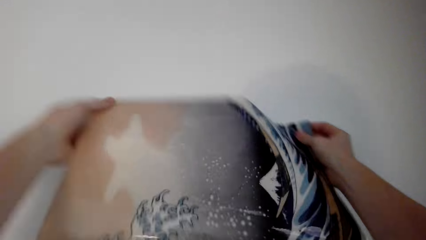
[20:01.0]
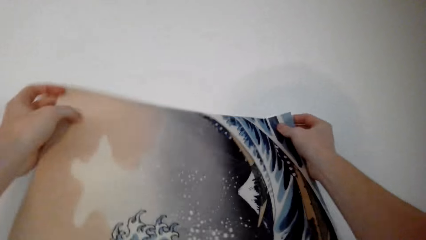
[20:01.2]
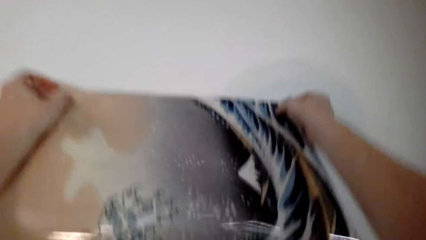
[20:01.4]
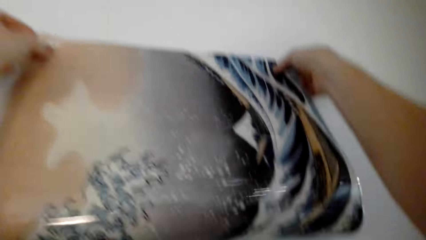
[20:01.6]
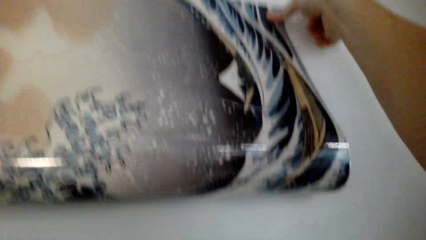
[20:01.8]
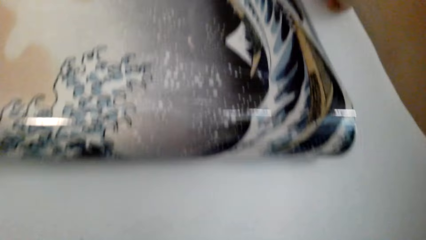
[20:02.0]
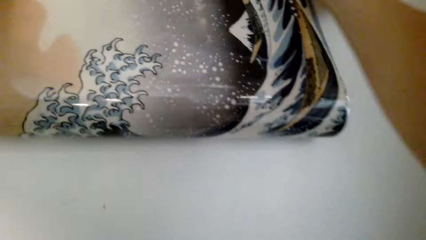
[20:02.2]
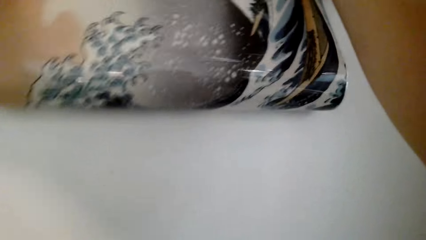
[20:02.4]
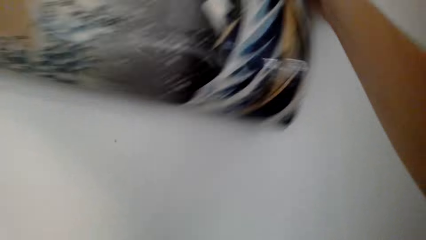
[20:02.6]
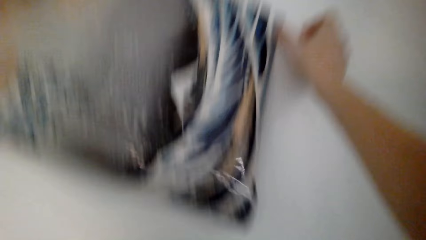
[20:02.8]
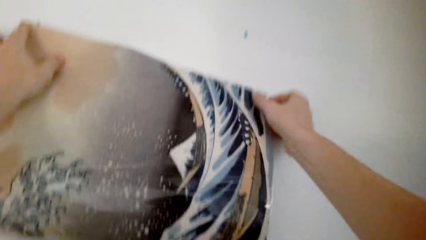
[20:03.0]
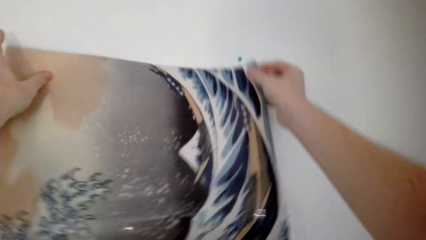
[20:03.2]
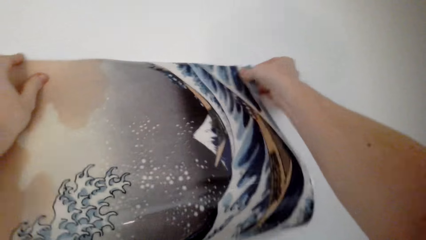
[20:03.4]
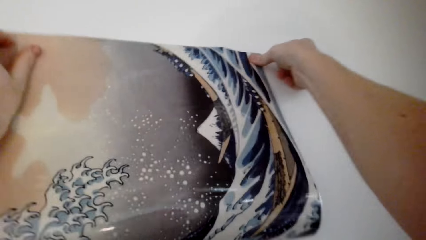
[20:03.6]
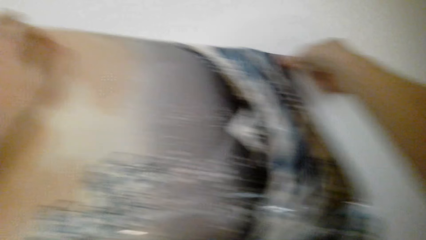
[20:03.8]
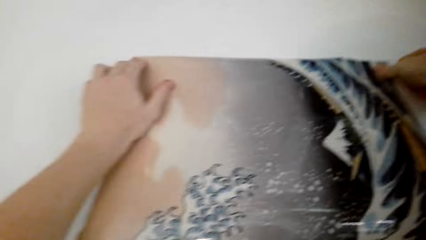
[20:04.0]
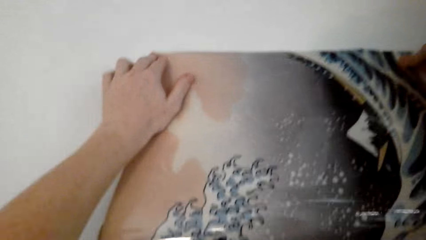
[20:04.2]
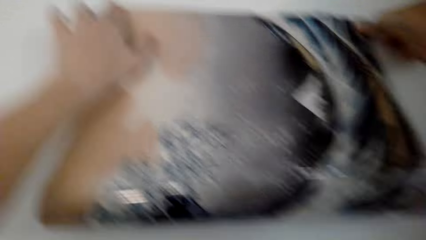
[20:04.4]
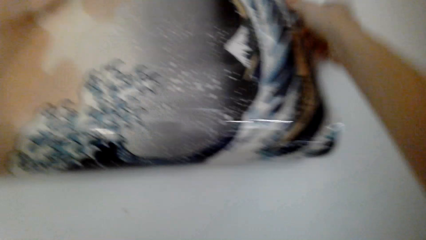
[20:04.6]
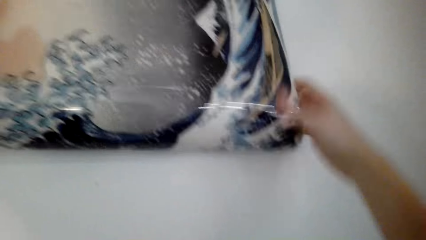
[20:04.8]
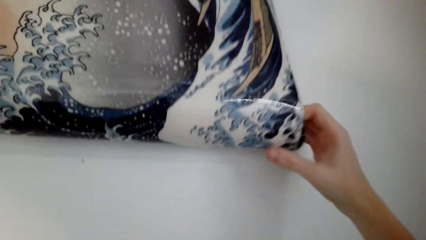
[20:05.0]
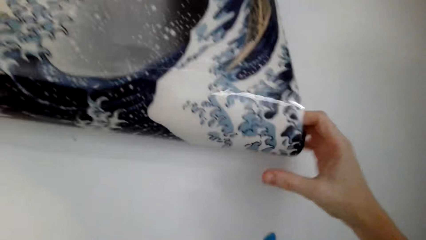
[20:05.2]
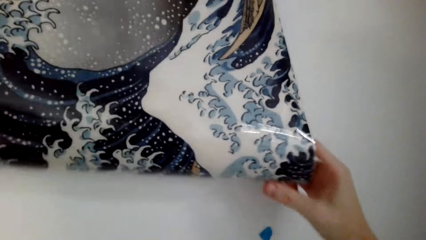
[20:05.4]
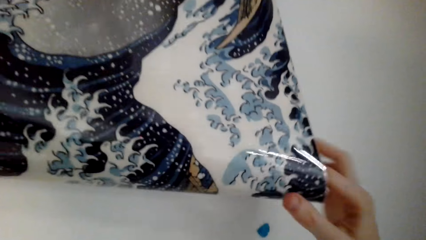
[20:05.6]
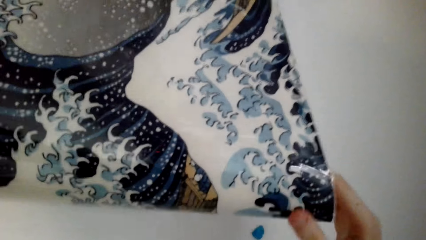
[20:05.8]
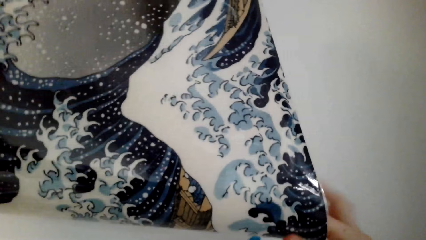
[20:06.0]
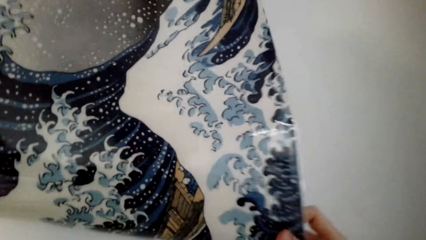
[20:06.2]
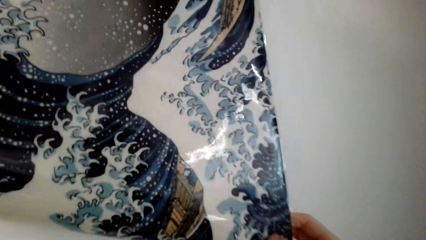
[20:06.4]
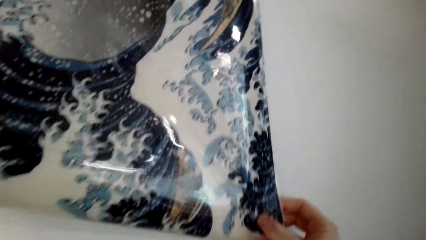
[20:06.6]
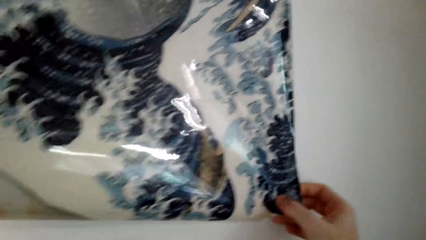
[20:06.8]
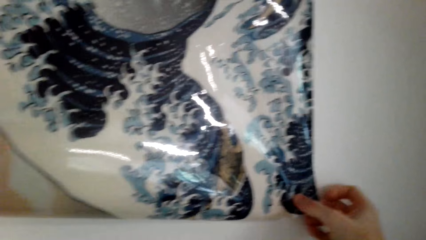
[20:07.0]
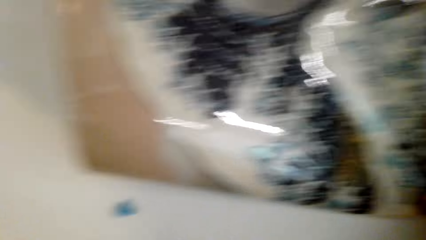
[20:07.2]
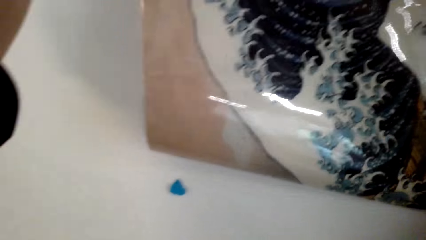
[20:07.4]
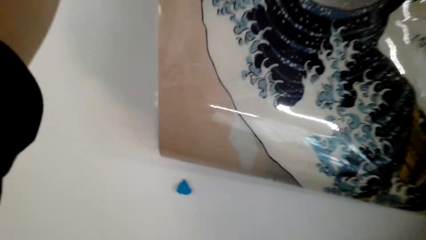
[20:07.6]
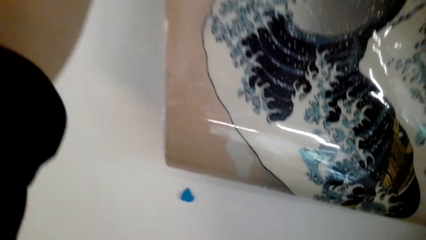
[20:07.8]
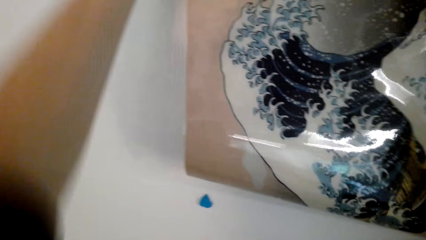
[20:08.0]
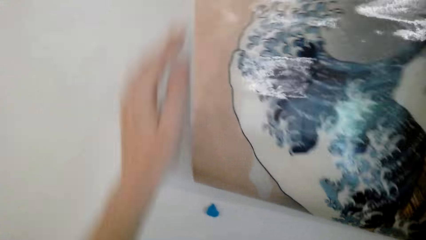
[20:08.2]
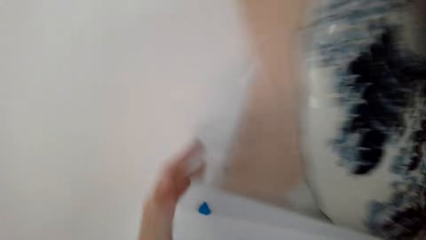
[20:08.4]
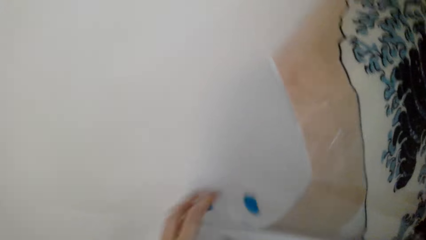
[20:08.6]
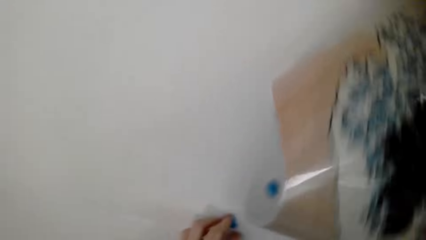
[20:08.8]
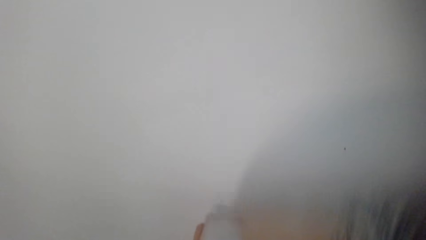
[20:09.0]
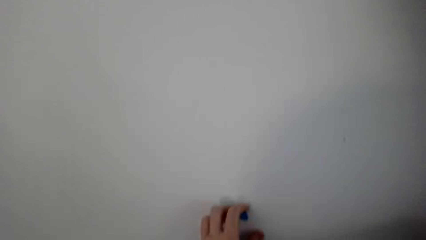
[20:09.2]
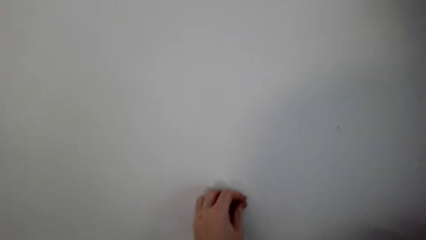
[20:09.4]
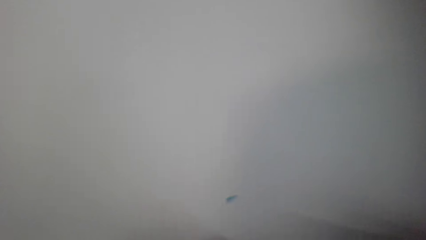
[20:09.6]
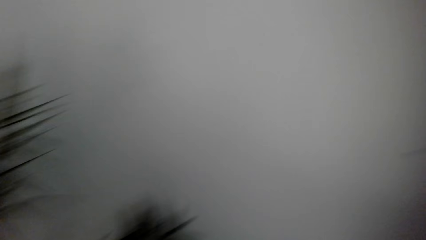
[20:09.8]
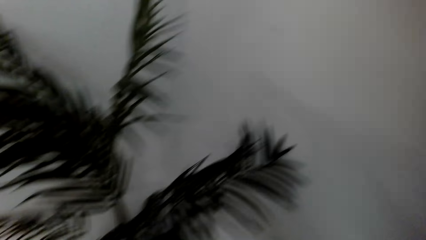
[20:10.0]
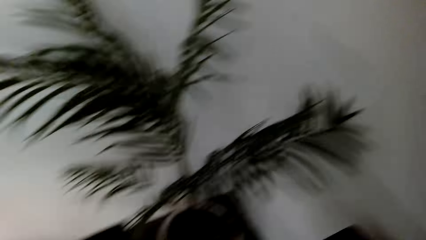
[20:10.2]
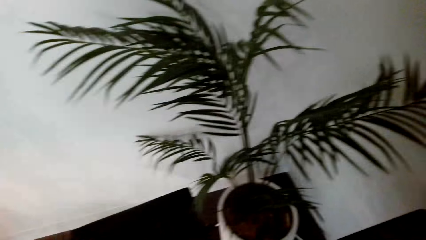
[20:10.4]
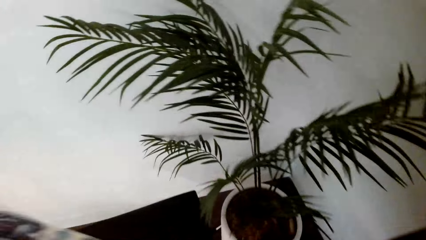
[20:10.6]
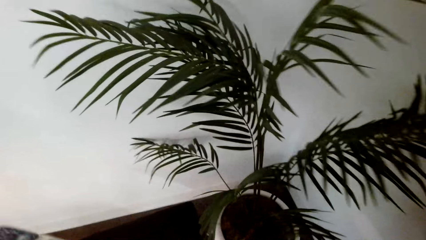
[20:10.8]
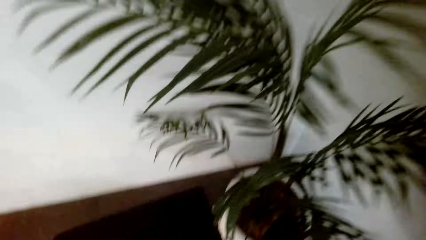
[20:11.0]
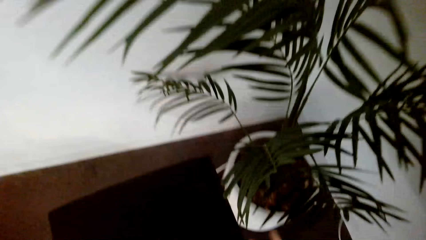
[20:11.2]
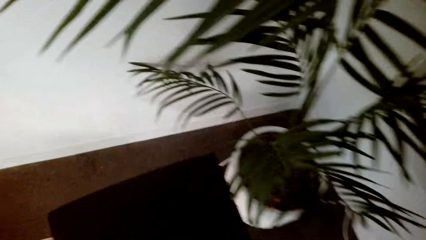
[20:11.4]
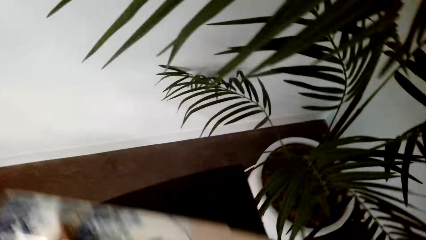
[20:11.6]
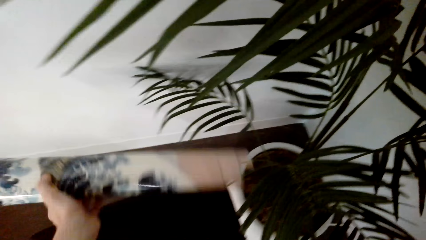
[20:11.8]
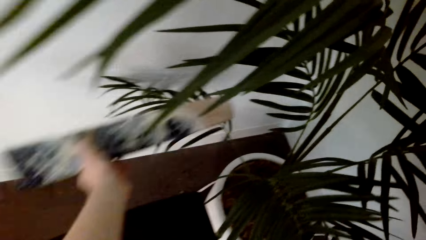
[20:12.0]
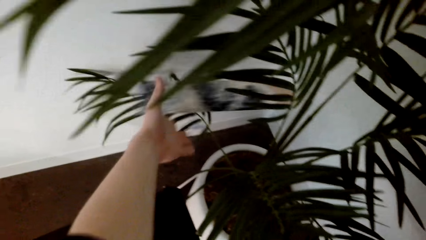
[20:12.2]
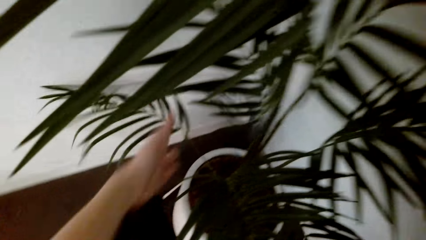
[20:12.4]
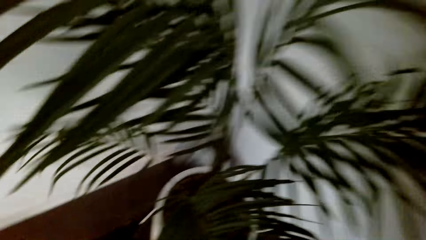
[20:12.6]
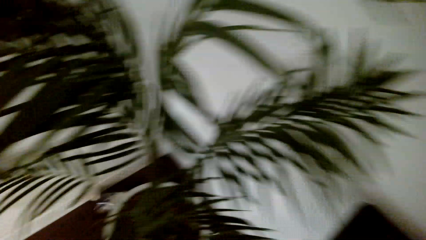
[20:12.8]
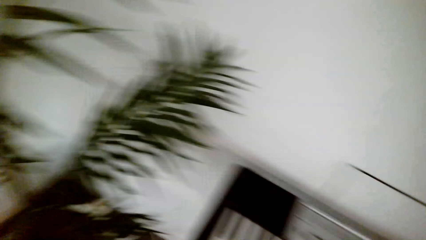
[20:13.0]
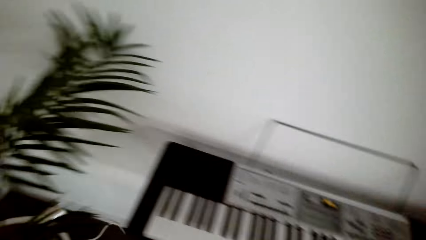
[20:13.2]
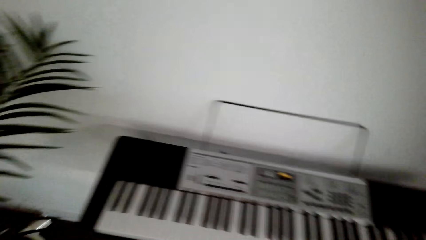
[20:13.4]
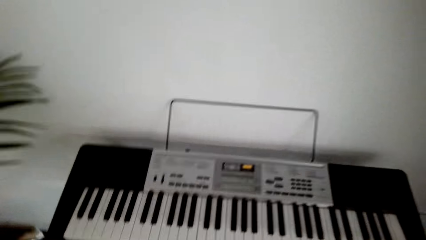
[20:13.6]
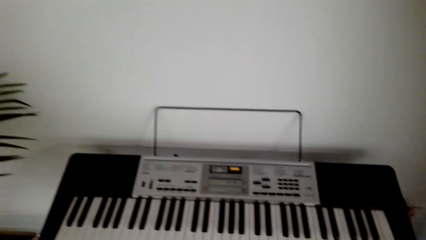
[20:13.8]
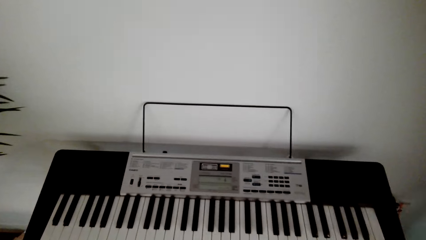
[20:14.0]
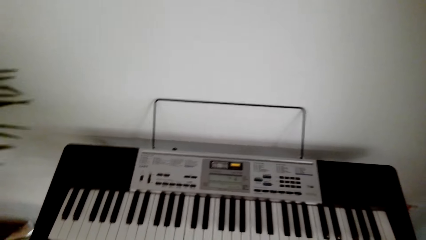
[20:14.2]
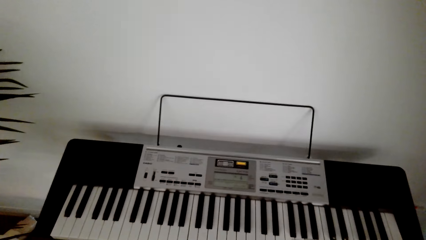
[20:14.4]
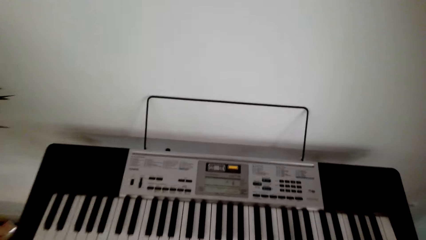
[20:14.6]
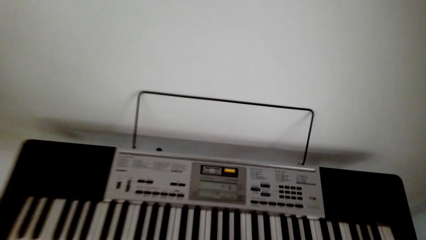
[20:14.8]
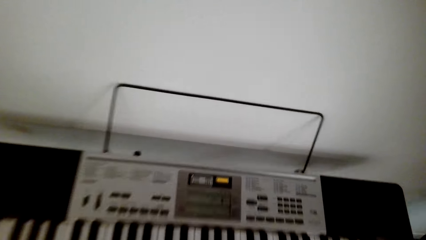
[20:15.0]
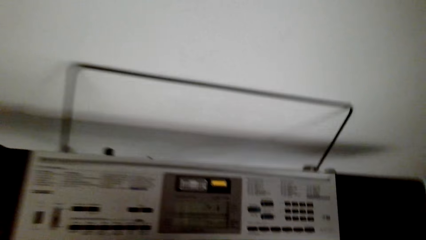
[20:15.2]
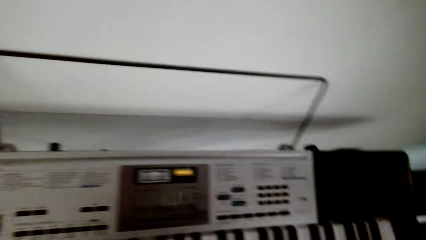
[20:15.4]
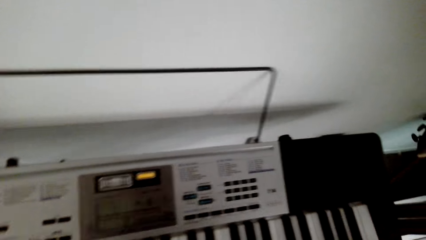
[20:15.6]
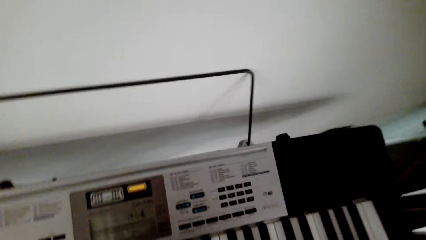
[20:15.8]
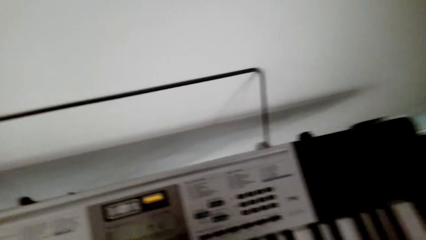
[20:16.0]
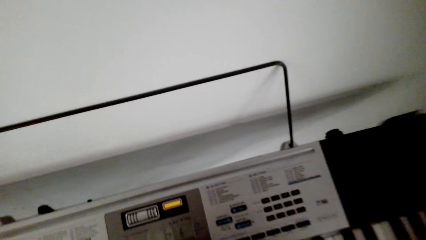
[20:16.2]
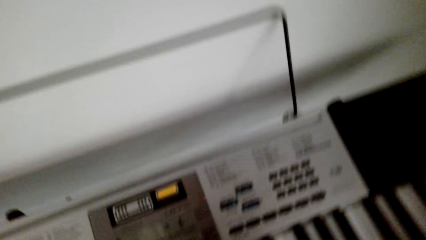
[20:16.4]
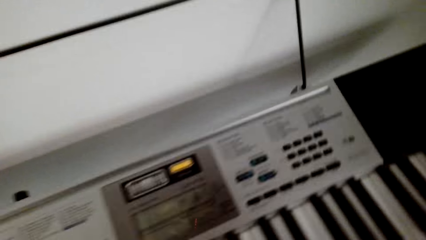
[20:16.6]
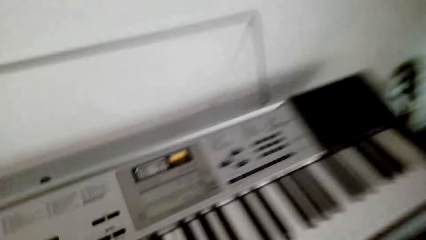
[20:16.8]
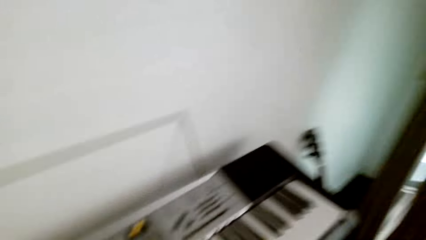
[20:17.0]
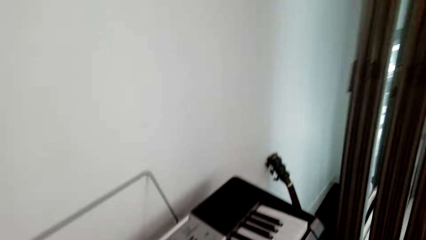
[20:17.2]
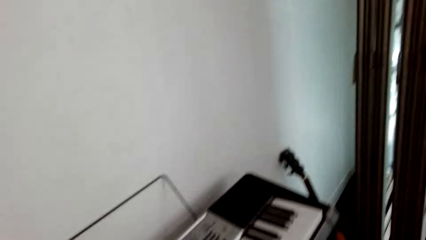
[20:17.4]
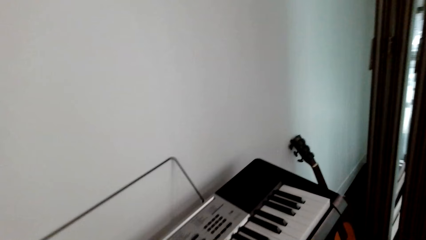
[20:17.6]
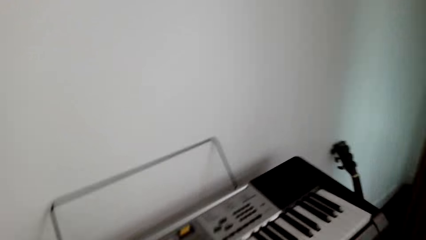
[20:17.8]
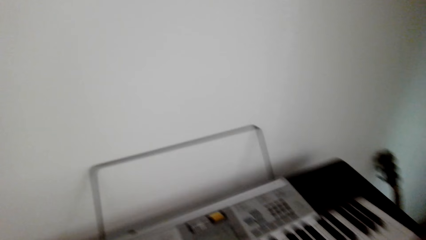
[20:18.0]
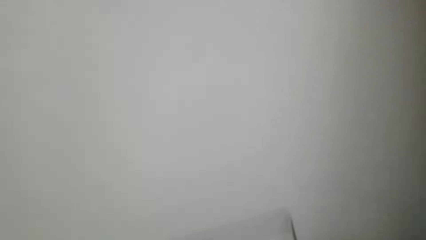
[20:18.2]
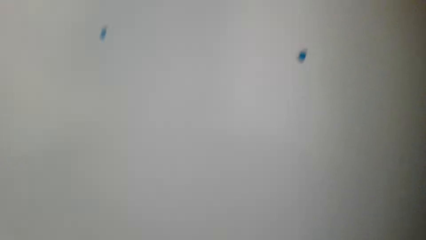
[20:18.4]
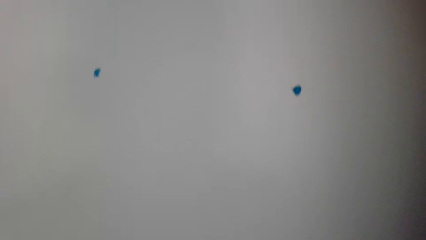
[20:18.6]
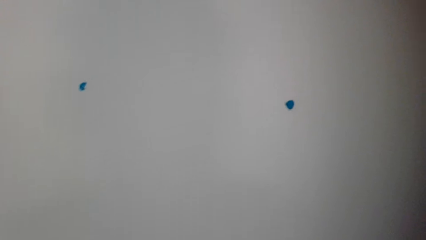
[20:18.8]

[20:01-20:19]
The camera wearer sticks the poster on the wall. They remove the poster from the wall. They remove the poster putty from the wall. They throw the poster behind the flower vase. They look around. They sit on the piano stool. They look at the piano. They stand up. They talk.
